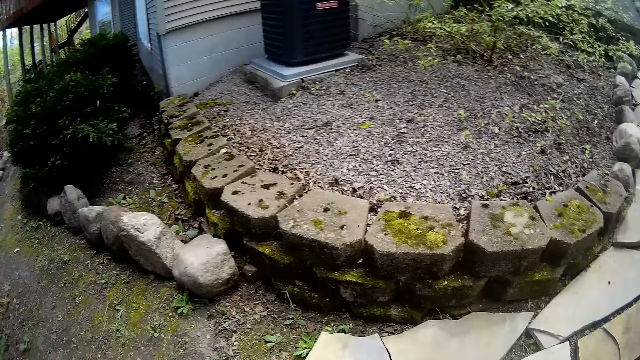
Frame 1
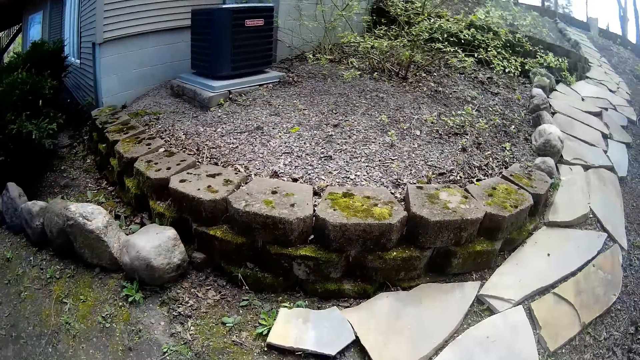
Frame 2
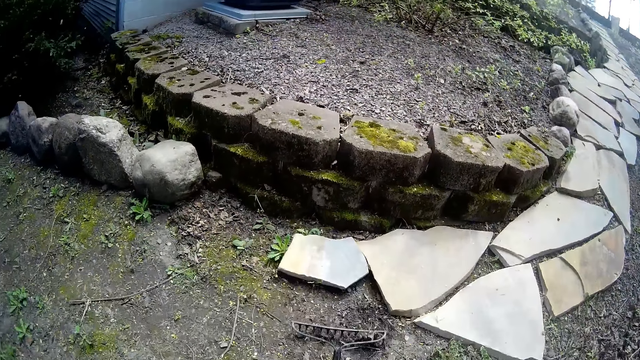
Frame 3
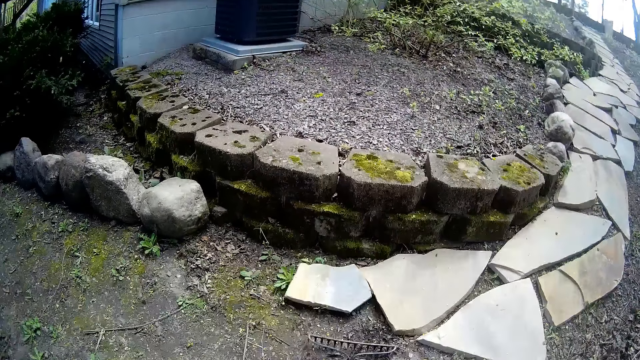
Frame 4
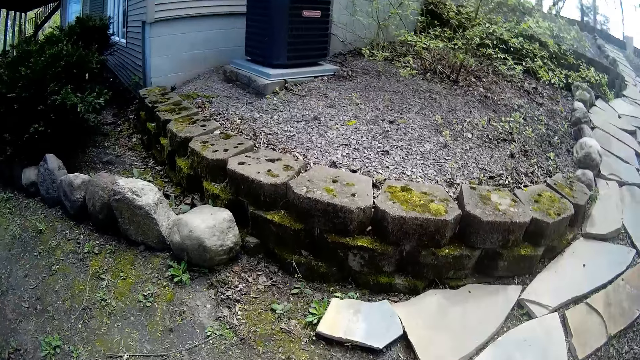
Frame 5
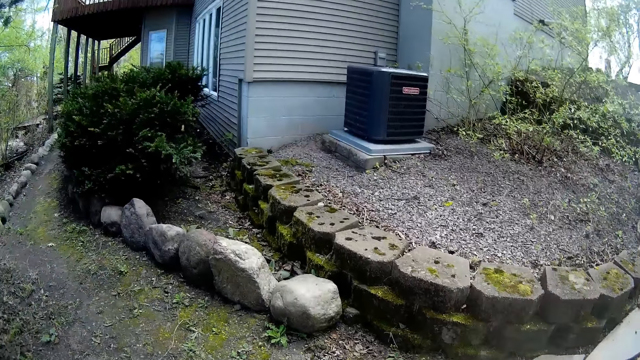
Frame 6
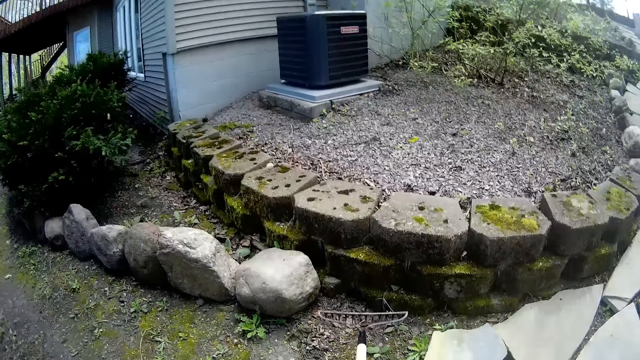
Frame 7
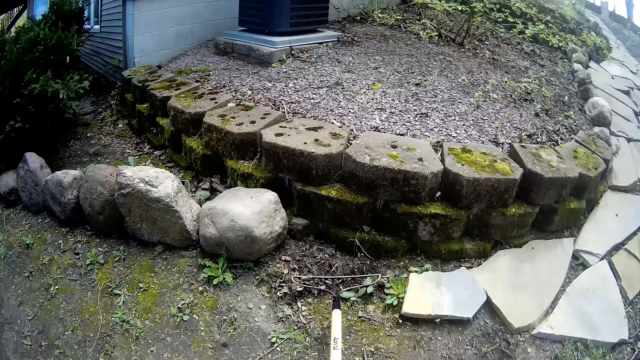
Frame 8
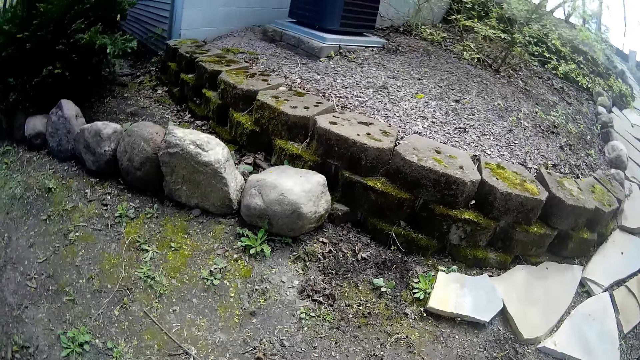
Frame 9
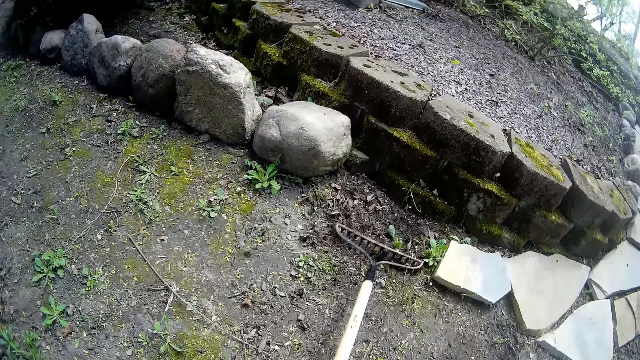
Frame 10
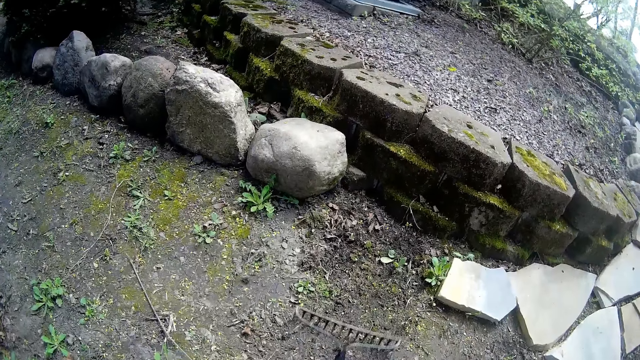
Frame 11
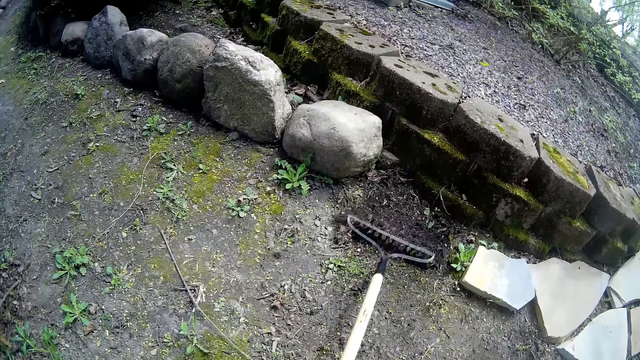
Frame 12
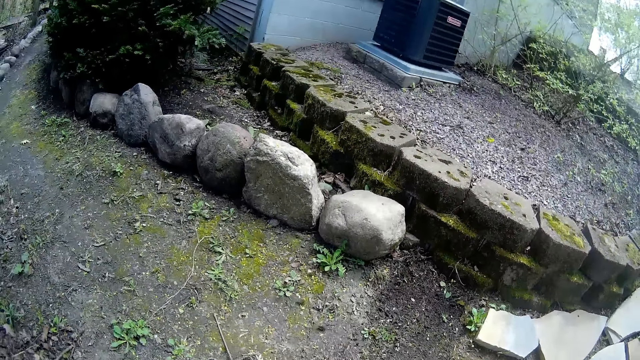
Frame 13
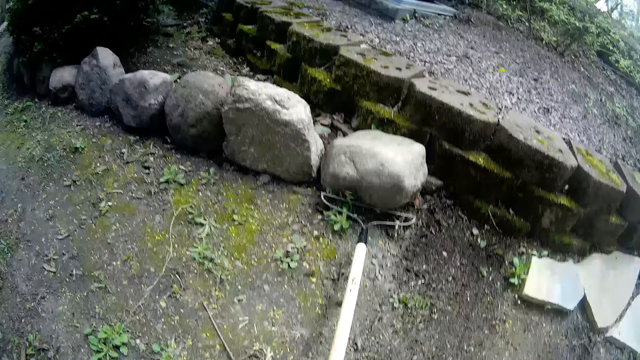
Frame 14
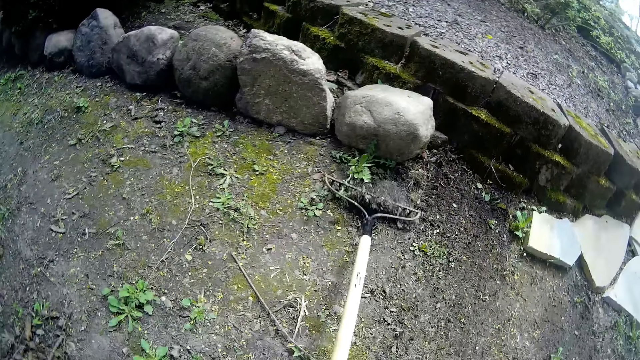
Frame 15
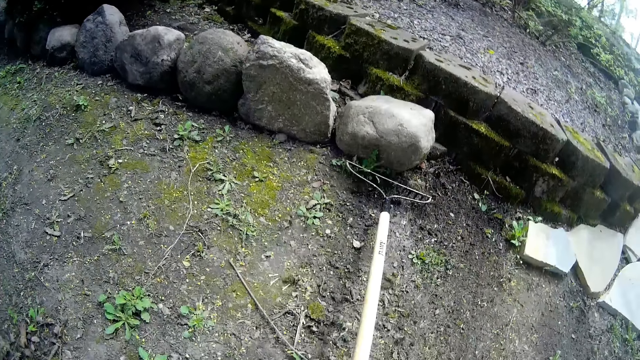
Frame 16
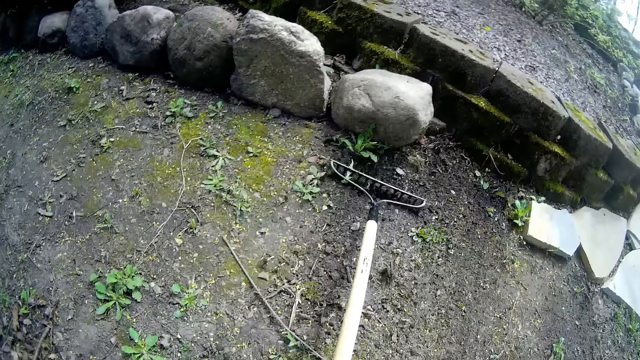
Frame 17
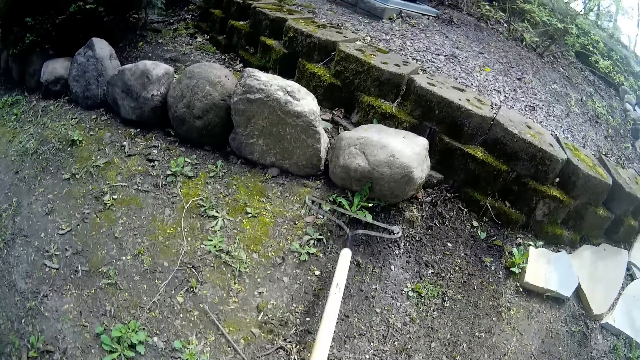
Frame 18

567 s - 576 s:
The camera wearer rakes grass on the ground with the rake.

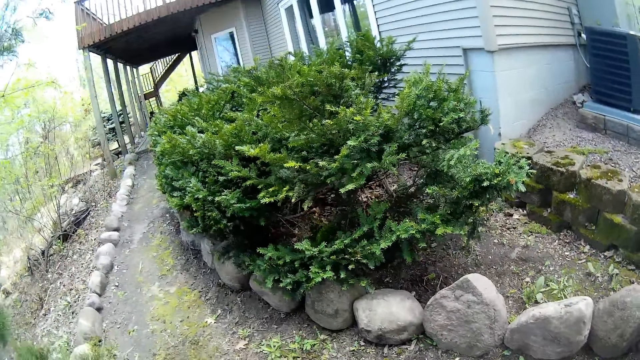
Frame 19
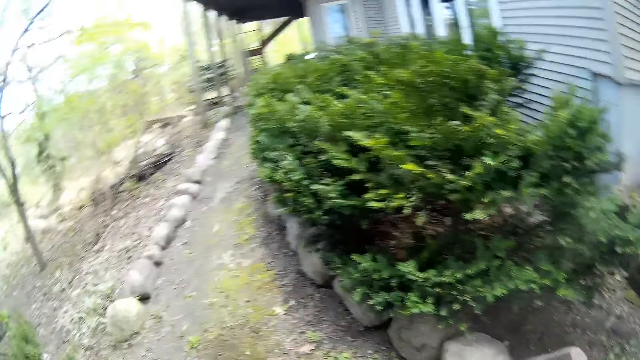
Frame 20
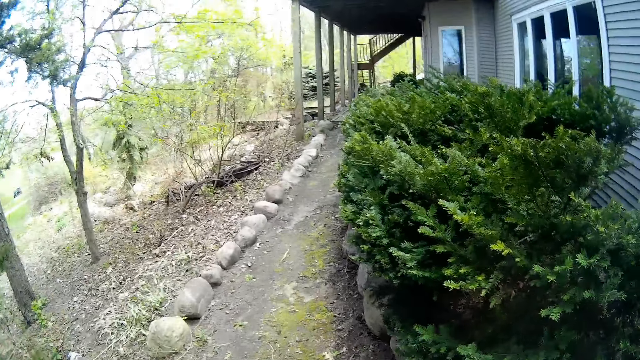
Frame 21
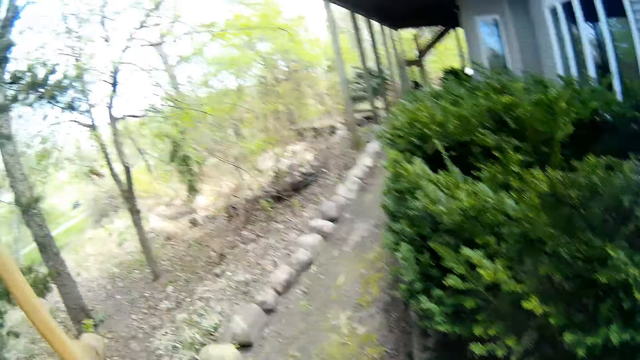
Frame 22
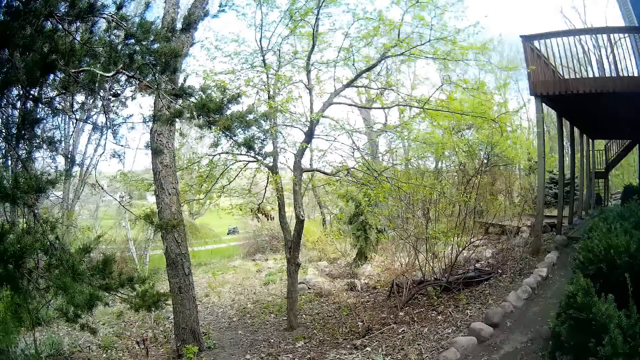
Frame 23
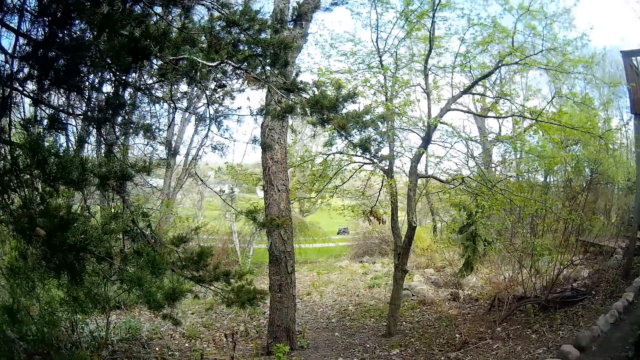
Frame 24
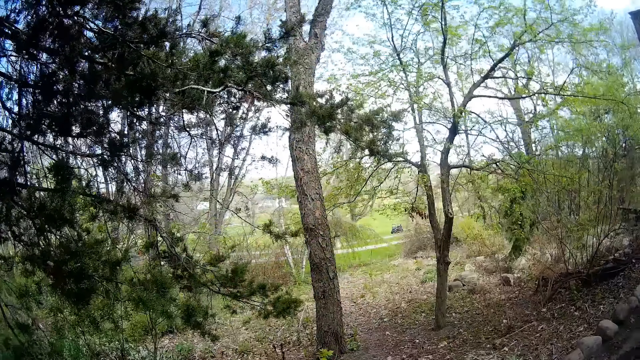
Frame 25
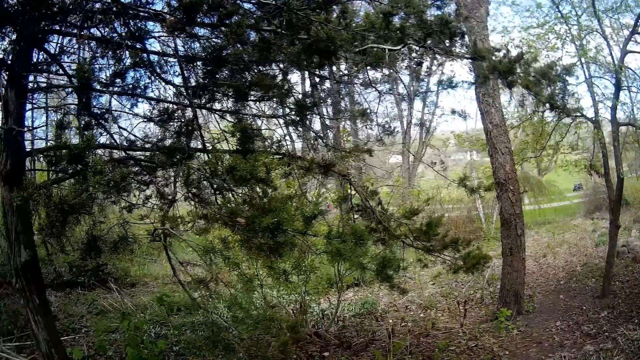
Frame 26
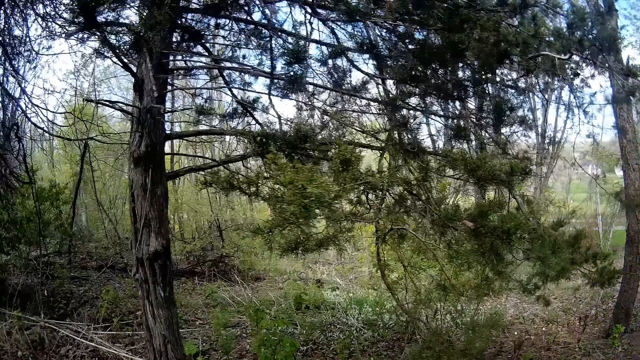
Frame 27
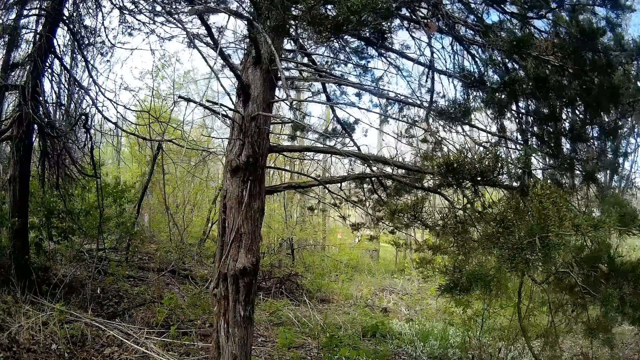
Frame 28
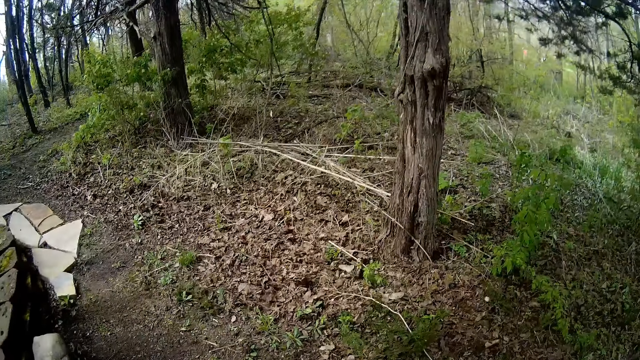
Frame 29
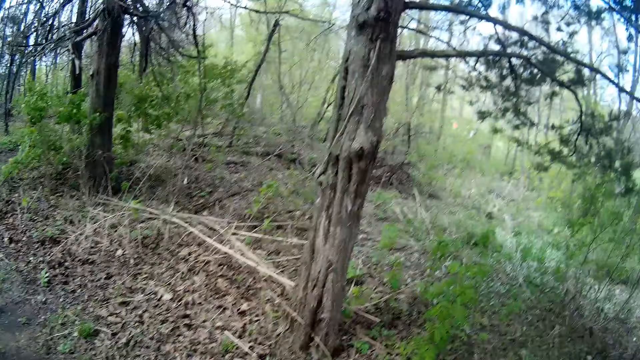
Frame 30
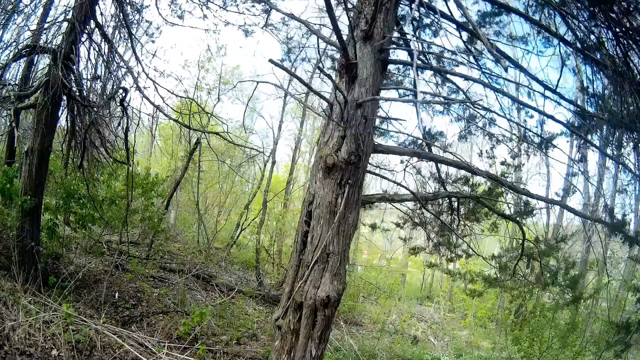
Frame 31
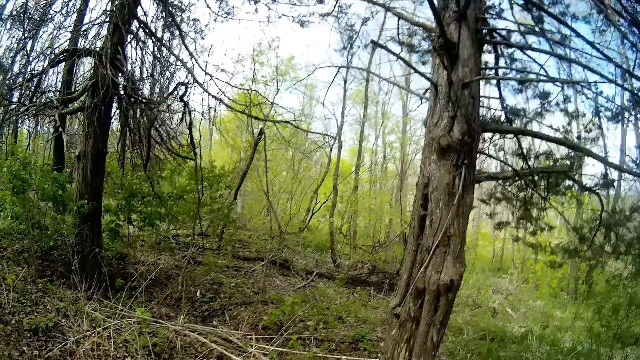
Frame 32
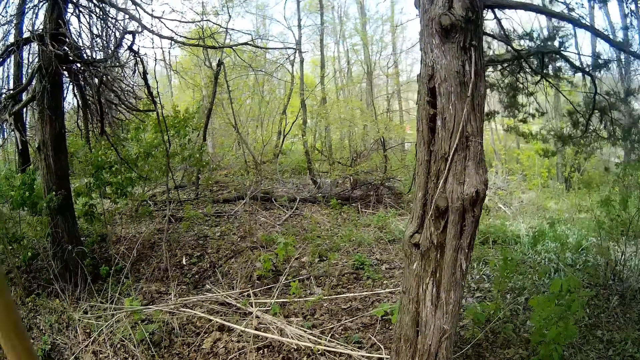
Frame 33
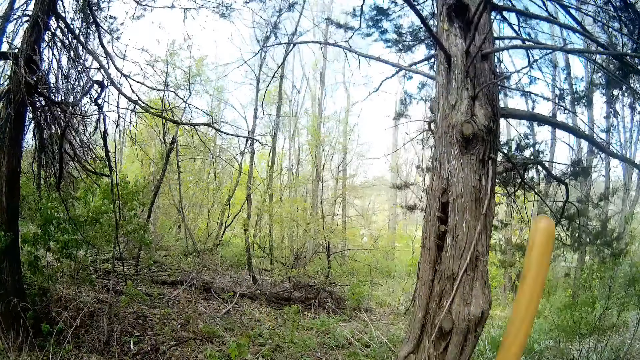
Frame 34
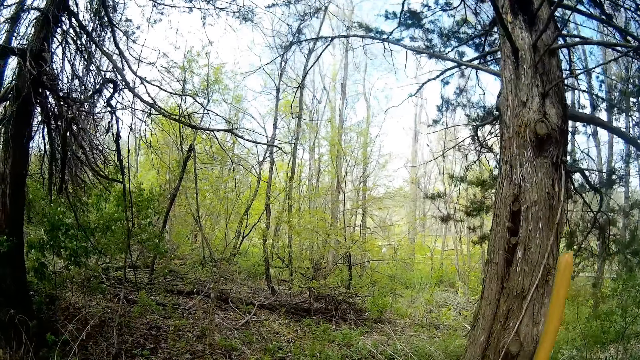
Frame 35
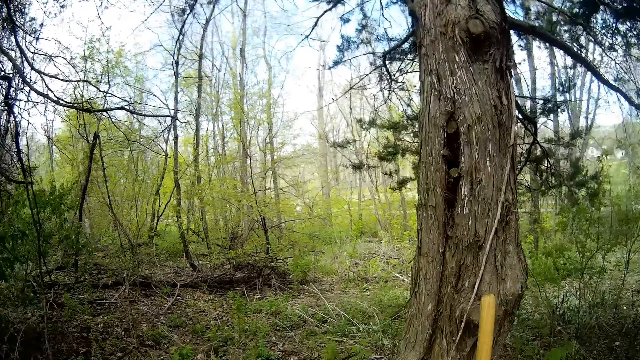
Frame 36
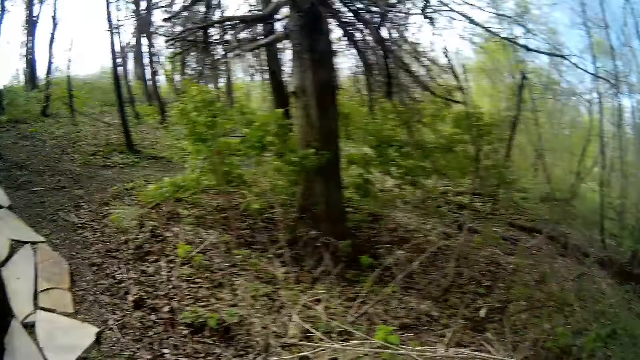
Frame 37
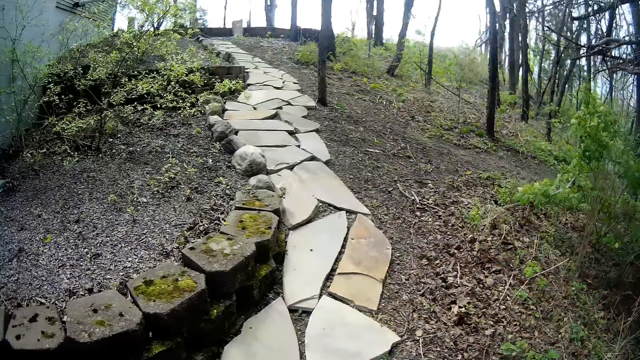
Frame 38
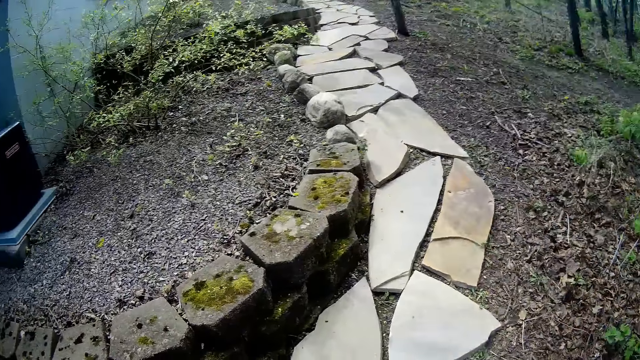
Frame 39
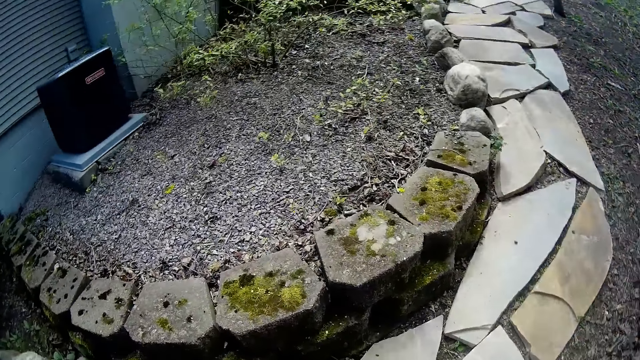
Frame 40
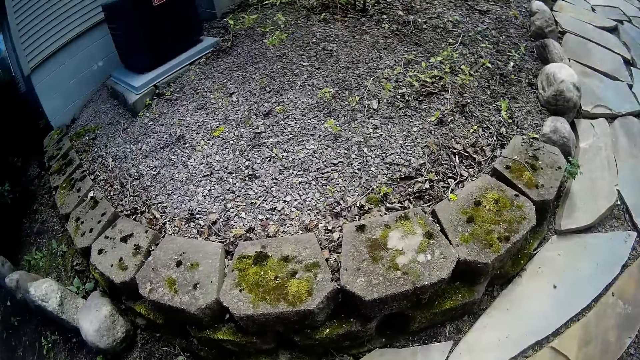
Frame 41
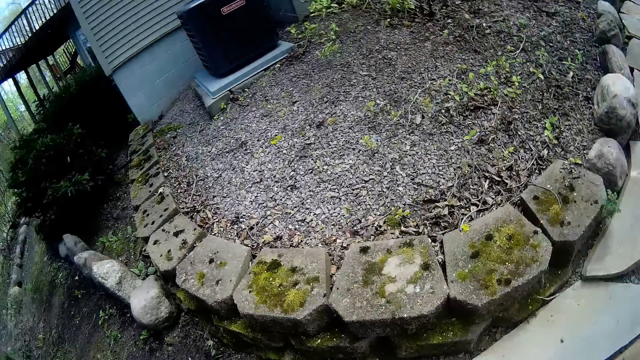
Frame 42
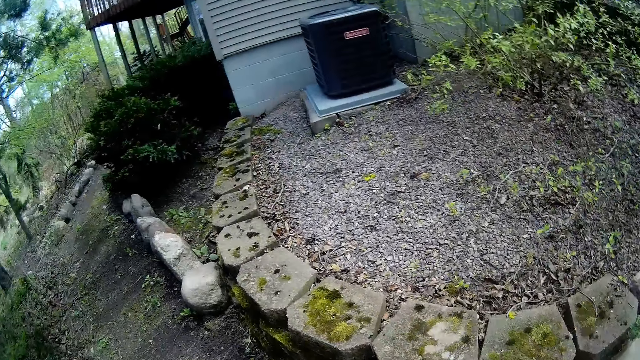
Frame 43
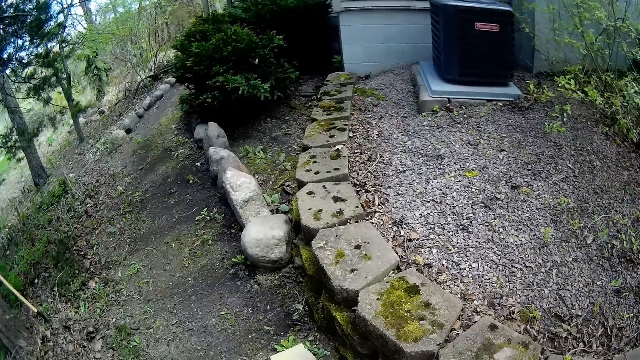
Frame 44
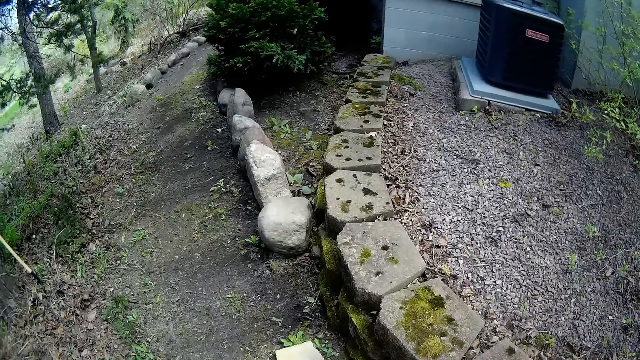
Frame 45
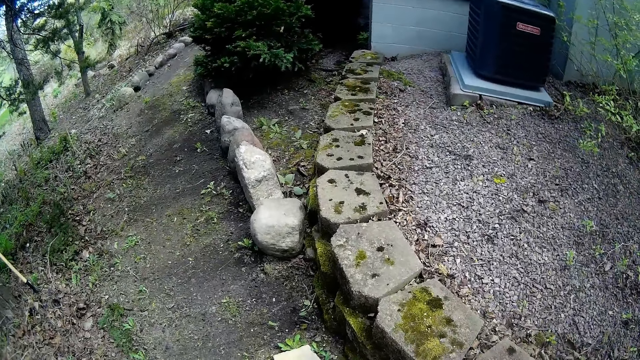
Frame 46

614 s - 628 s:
The camera wearer holds the rake with his left hand. He continues to walk. He rests the rake on a tree with his left hand. He looks around.
